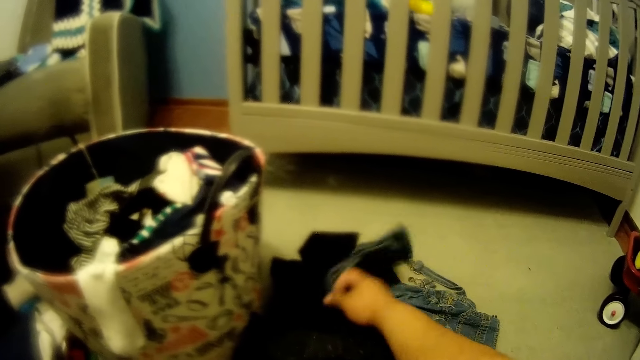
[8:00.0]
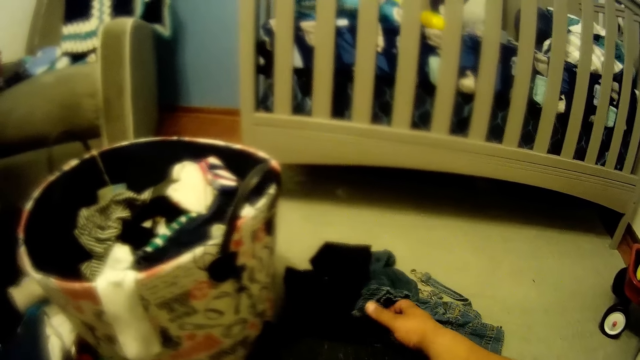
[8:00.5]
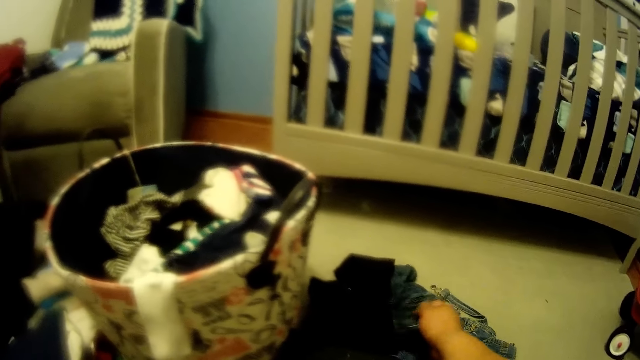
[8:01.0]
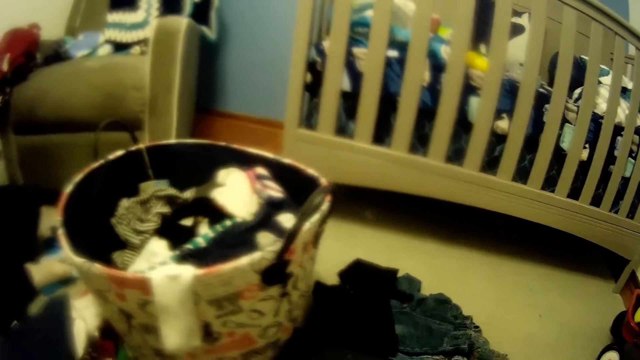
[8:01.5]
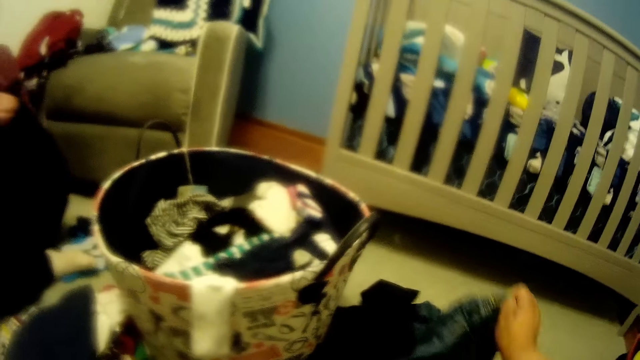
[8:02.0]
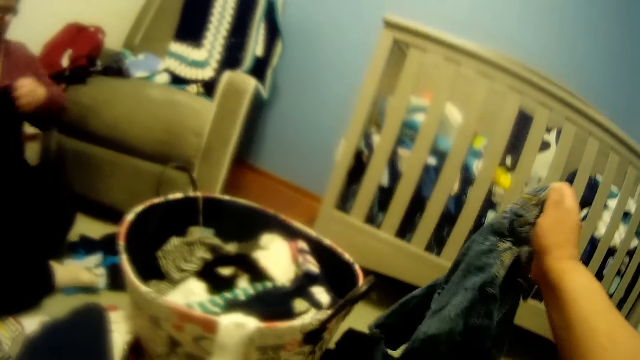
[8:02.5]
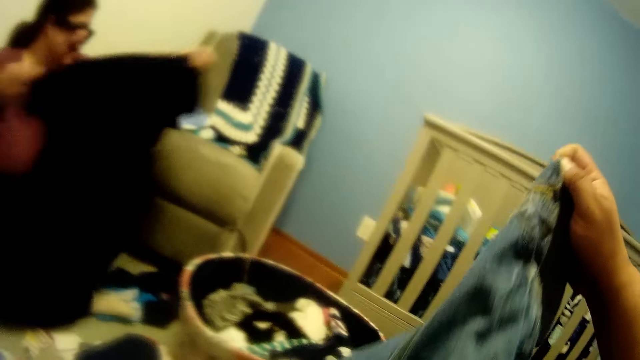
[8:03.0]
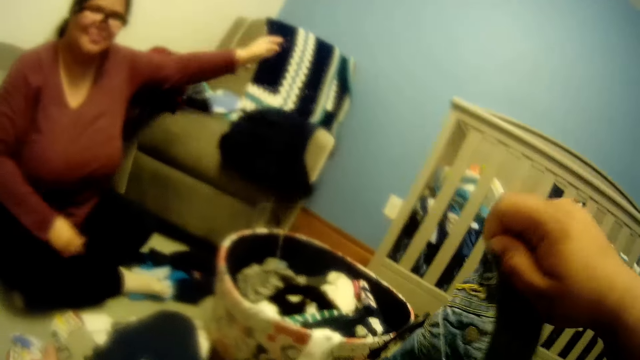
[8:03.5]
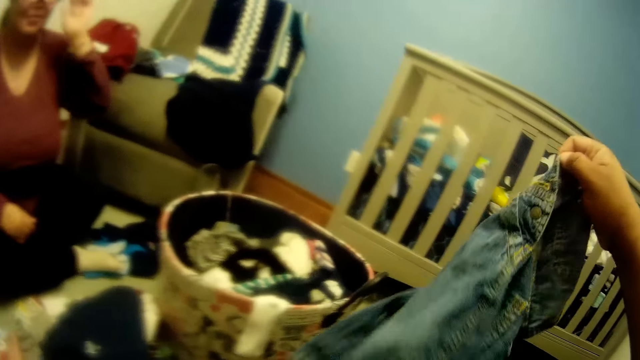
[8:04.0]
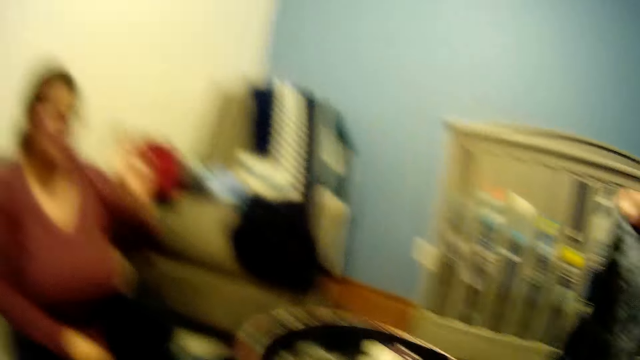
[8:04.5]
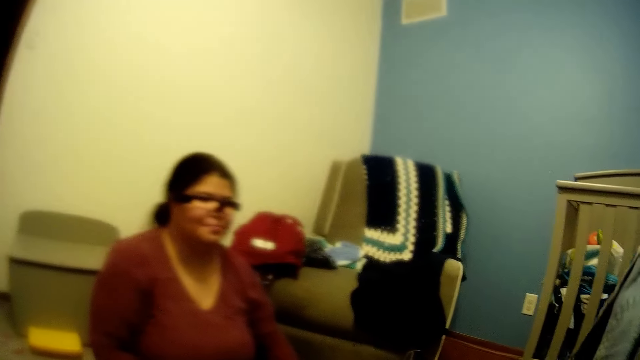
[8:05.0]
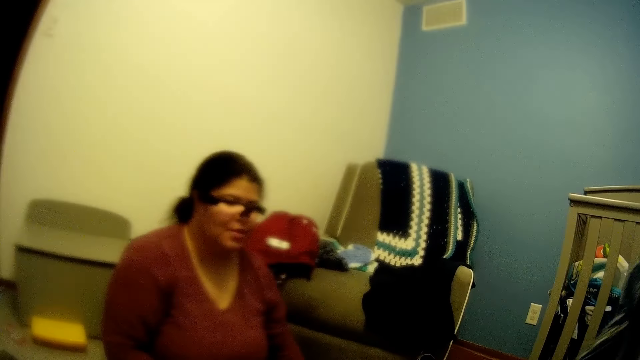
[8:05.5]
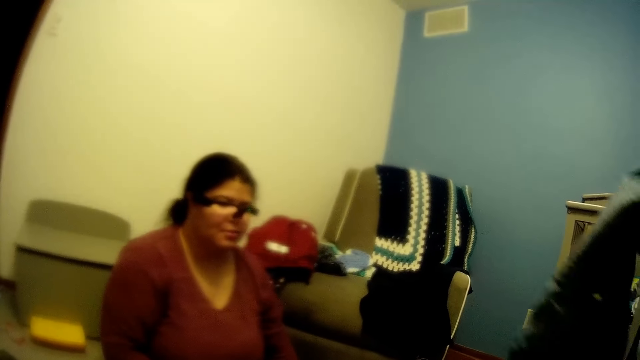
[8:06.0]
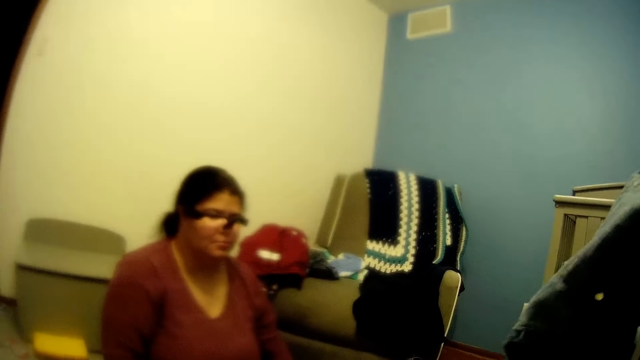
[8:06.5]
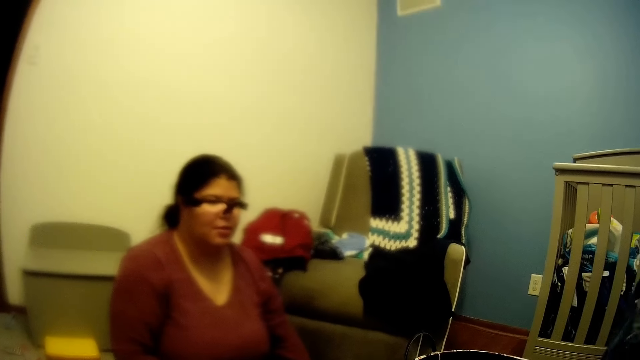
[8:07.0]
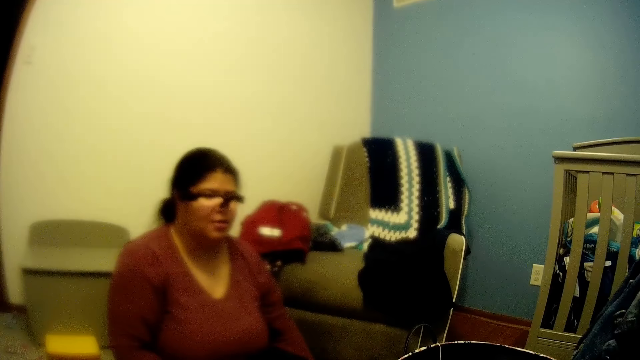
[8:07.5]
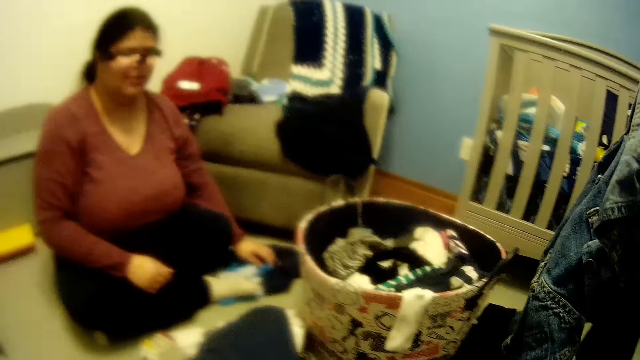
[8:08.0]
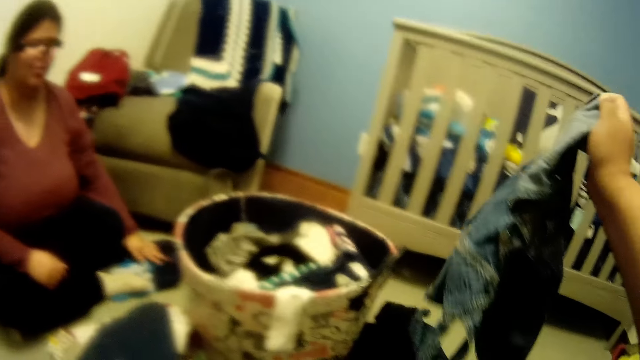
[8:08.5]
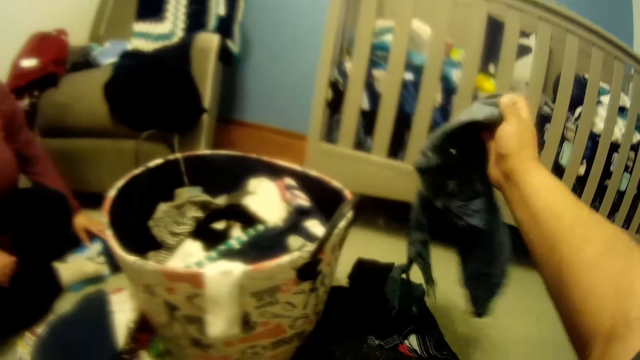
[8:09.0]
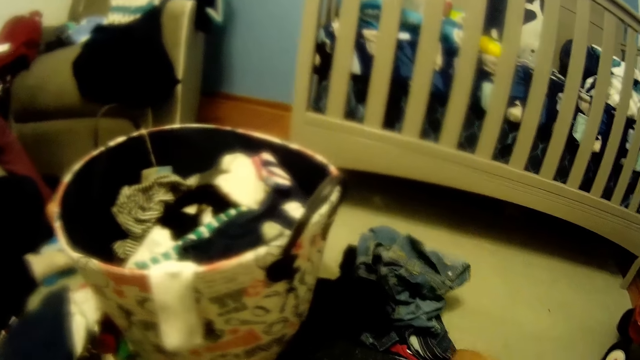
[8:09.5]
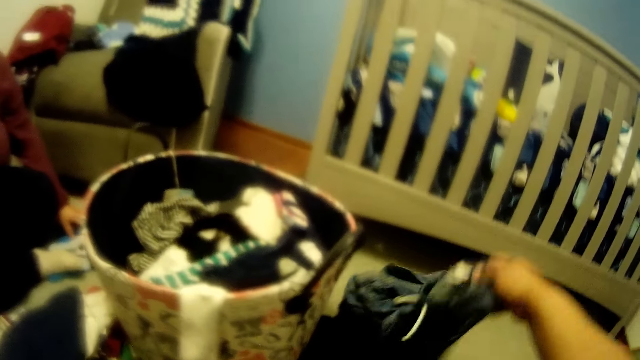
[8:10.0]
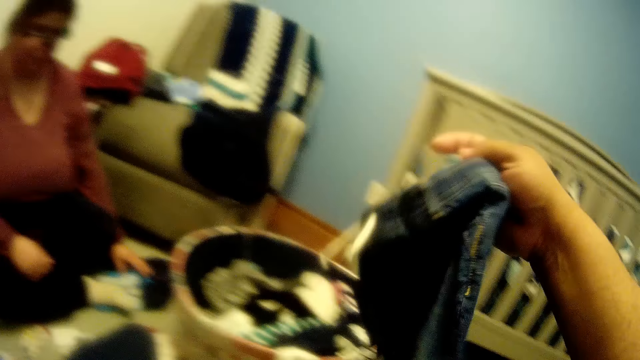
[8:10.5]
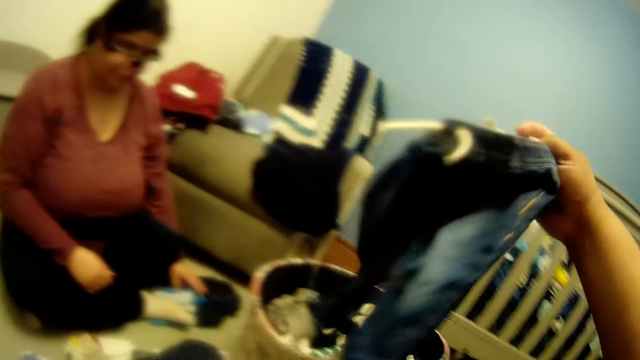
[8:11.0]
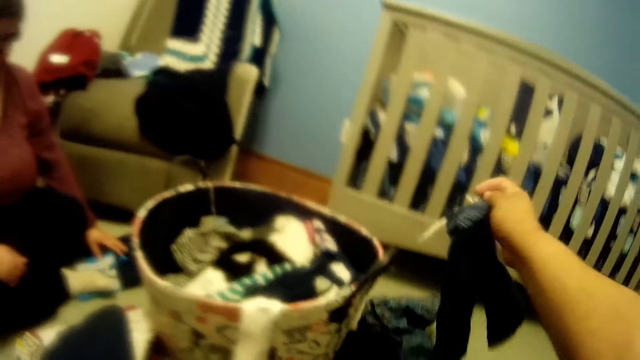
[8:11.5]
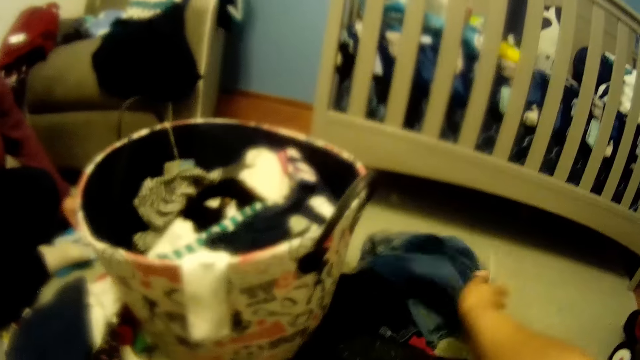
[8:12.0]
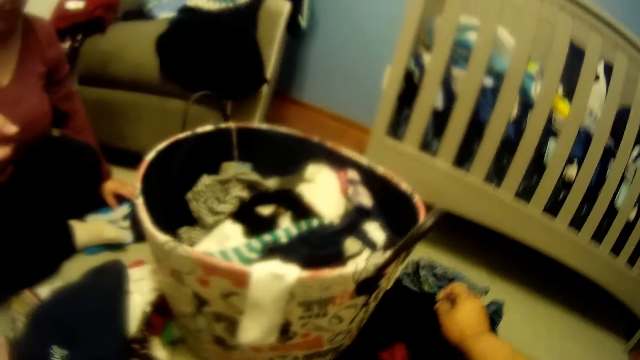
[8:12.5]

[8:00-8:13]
The camera wearer picks a cloth from the floor. The woman adjusts her glasses with her left hand. The woman drops a cloth on the seat. The camera wearer speaks to the woman and drops a cloth on the floor.

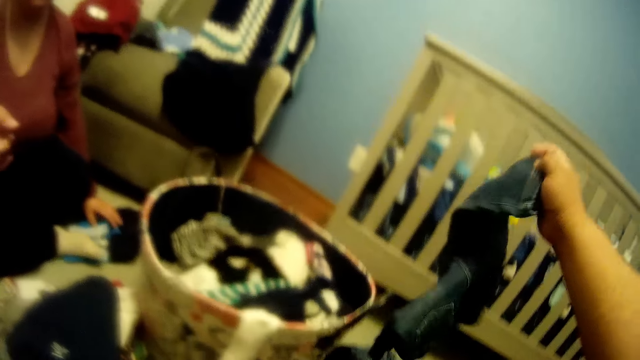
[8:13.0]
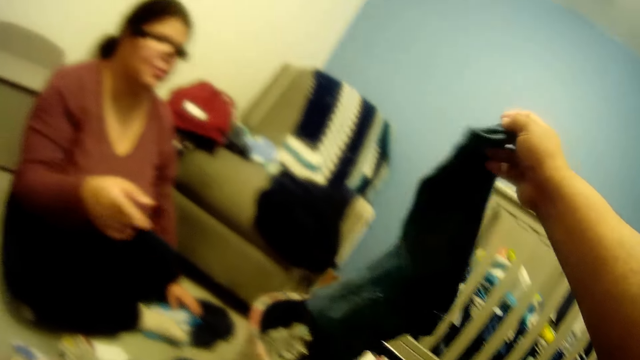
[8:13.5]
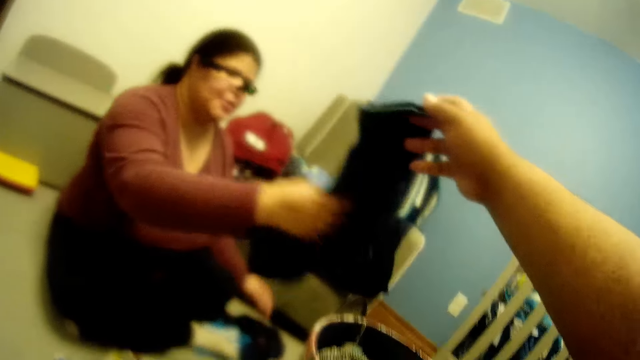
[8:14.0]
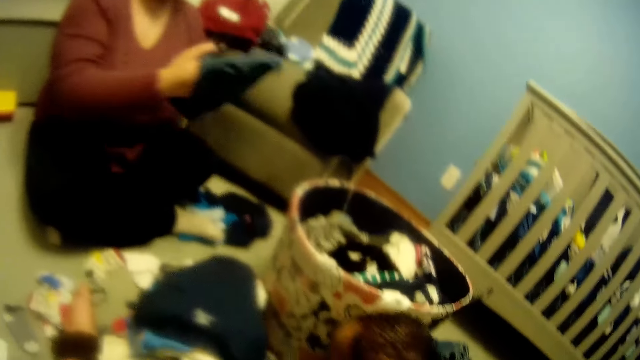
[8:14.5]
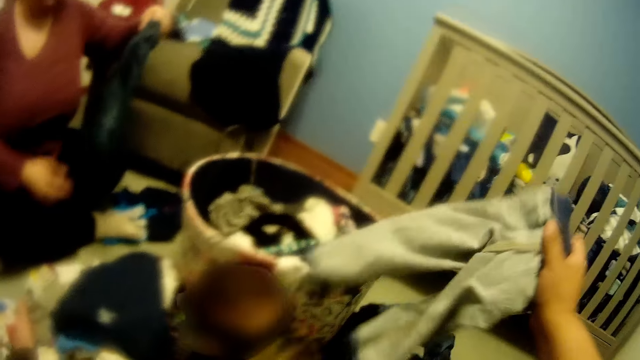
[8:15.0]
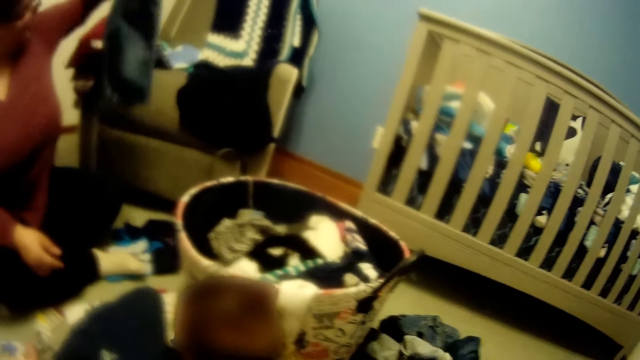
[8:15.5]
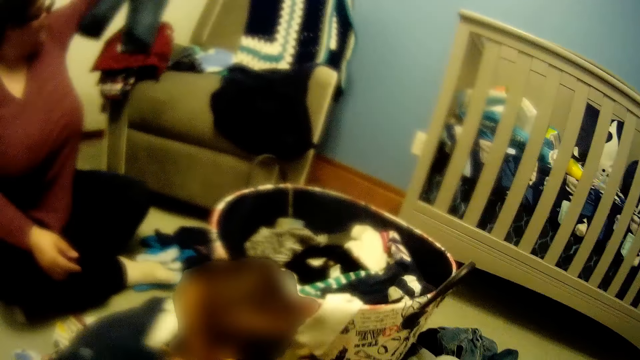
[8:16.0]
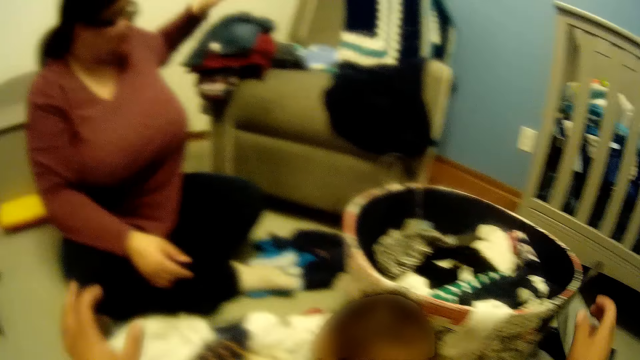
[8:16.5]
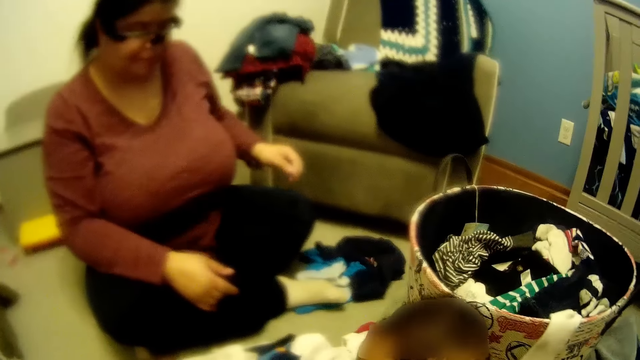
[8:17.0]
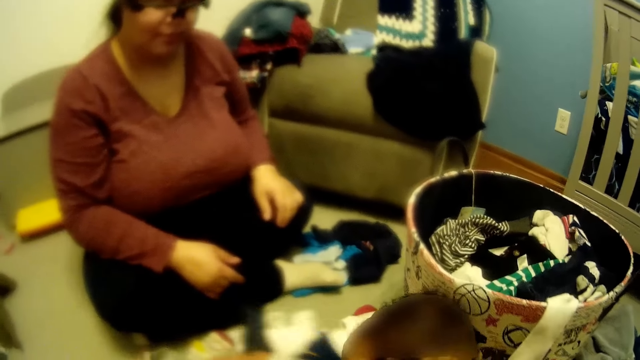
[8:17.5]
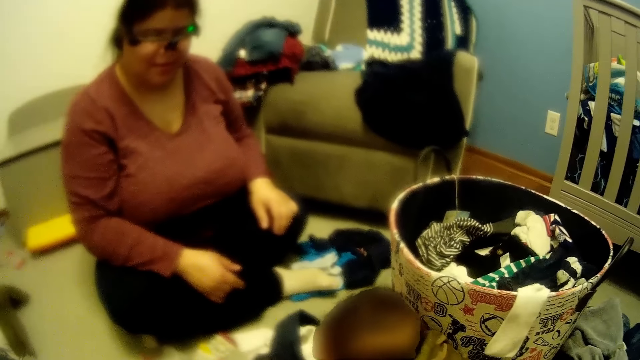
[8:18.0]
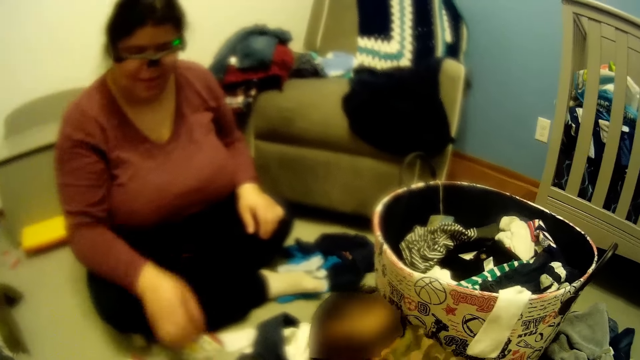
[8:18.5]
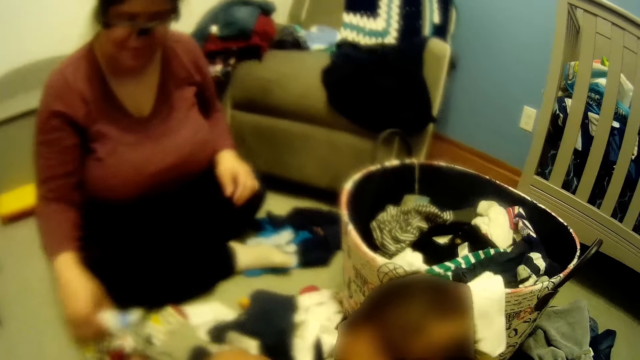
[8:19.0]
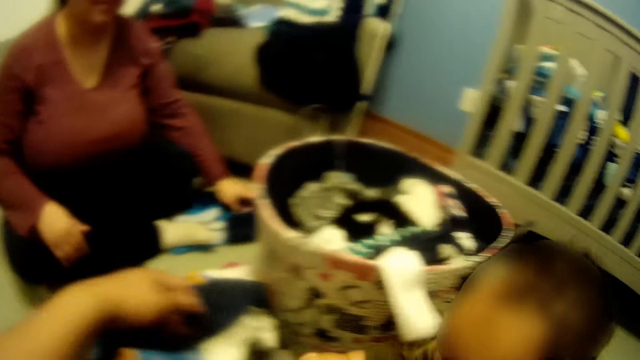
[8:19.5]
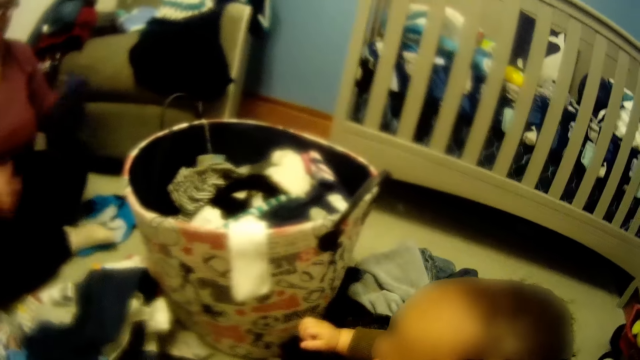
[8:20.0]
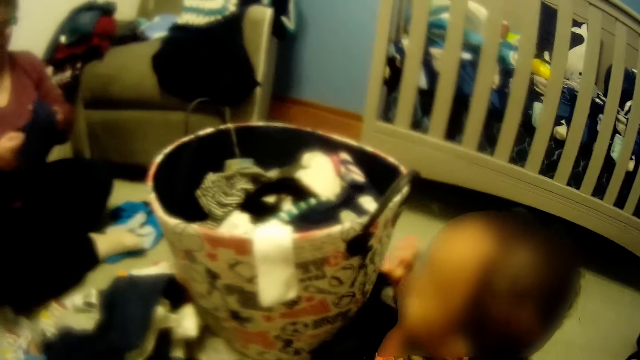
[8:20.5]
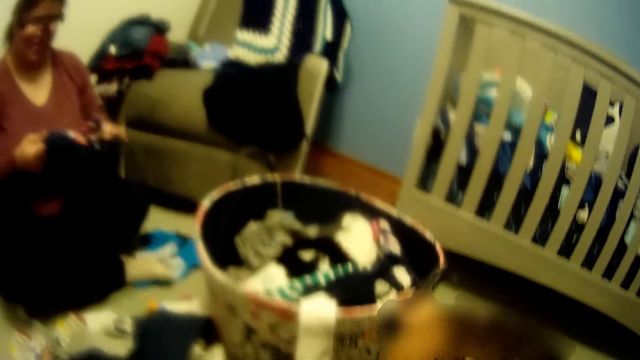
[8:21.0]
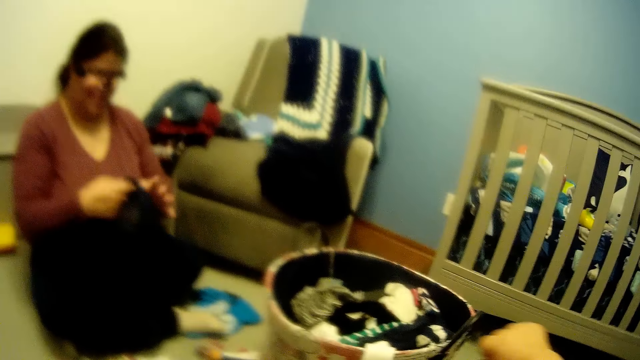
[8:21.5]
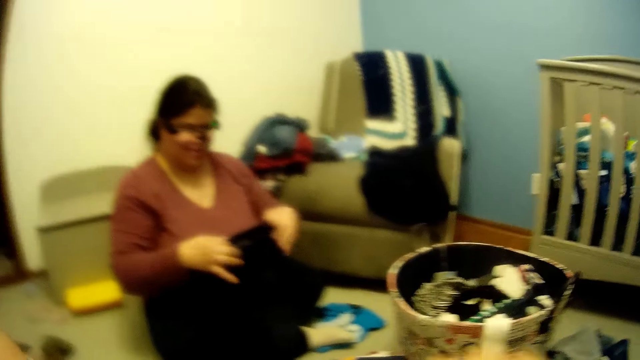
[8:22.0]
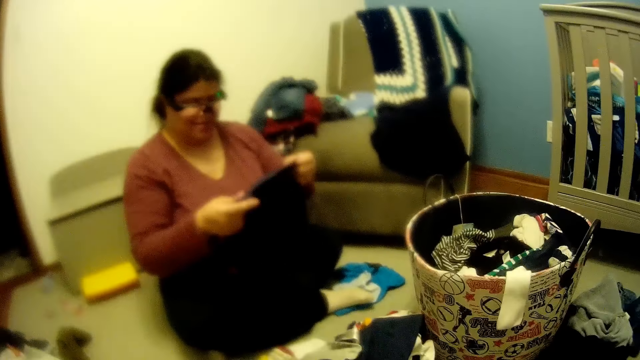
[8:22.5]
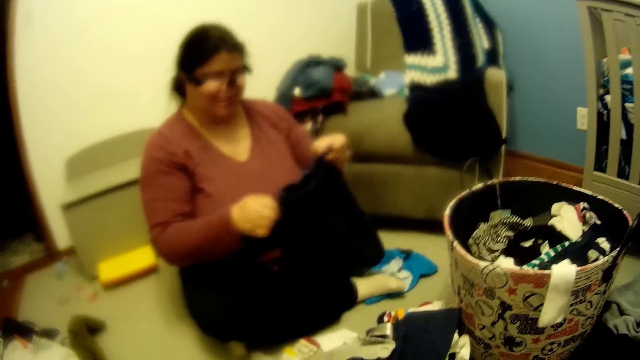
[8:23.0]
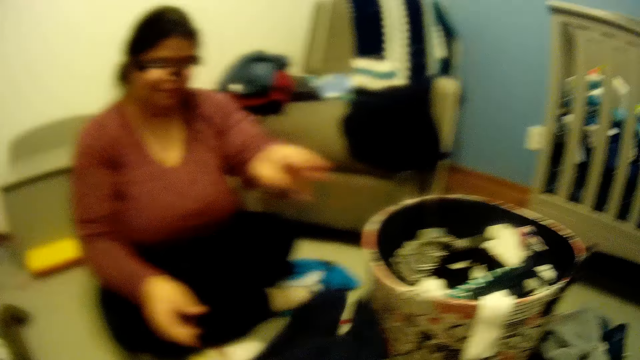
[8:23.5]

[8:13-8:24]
The camera wearer gives the woman a cloth. The woman drops the cloth on a chair by her left side with her left hand. The baby stands on his feet. The camera wearer speaks to the baby. The baby grabs the handle of the basket with his right hand. The camera wearer carries the baby.
